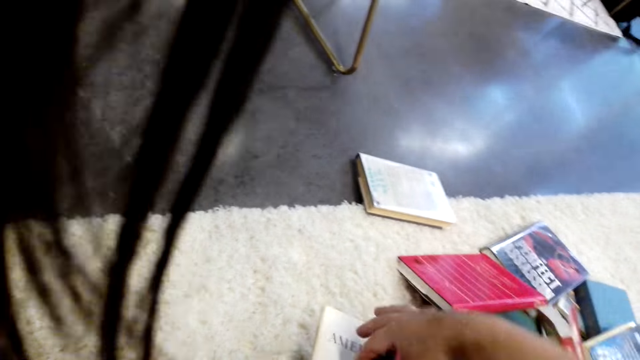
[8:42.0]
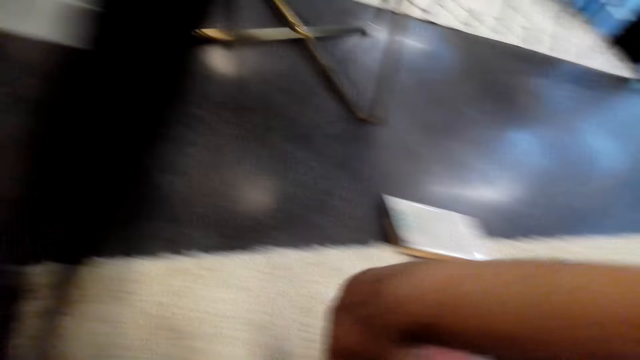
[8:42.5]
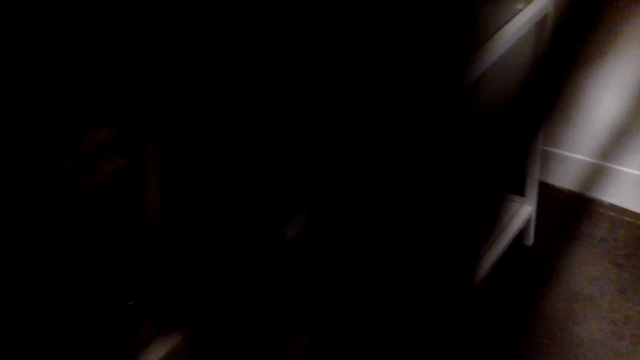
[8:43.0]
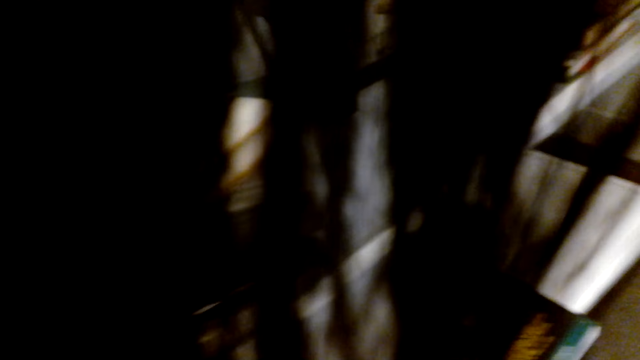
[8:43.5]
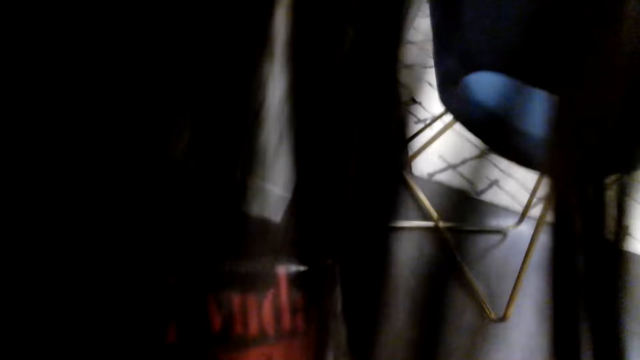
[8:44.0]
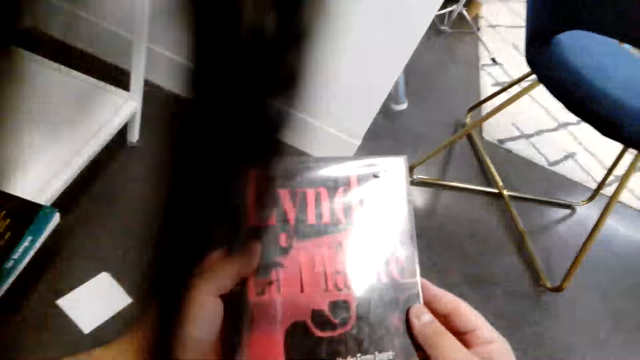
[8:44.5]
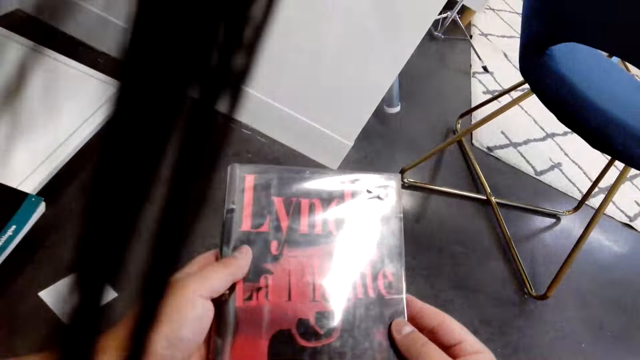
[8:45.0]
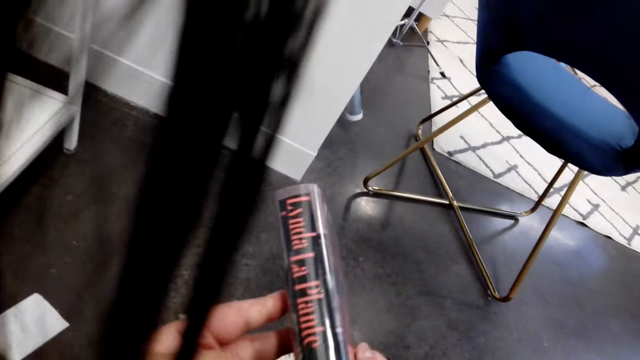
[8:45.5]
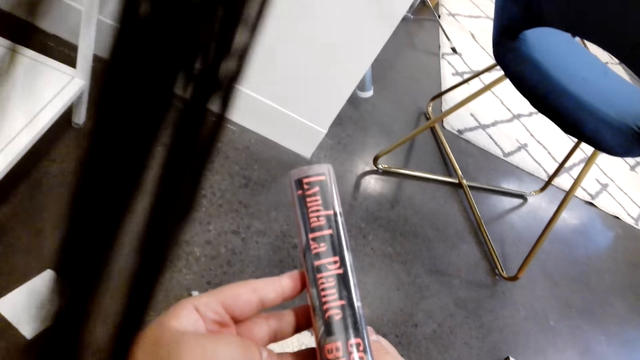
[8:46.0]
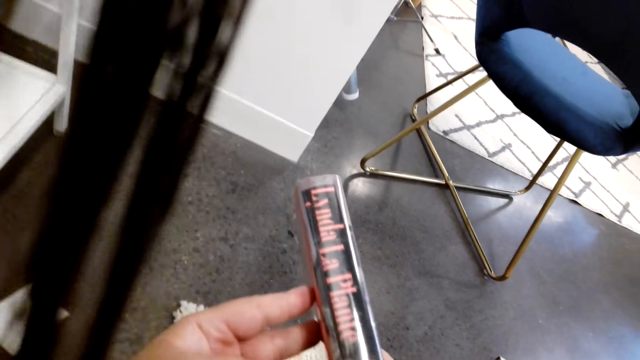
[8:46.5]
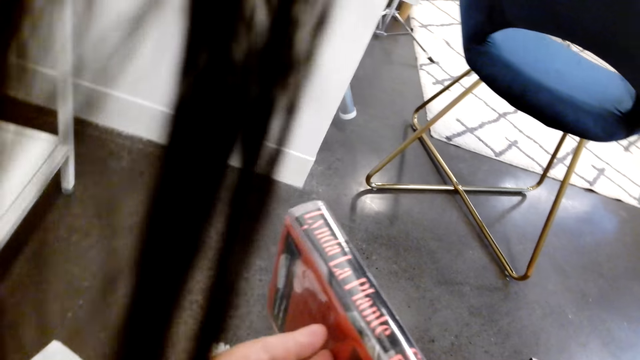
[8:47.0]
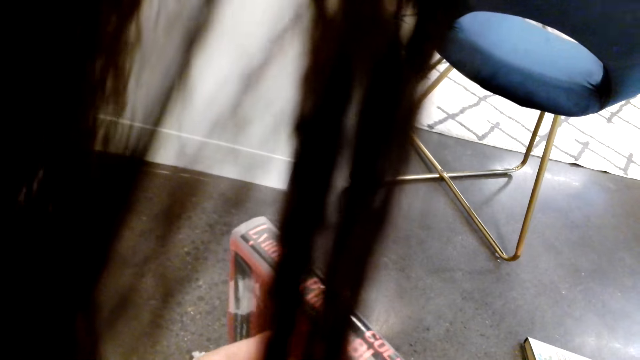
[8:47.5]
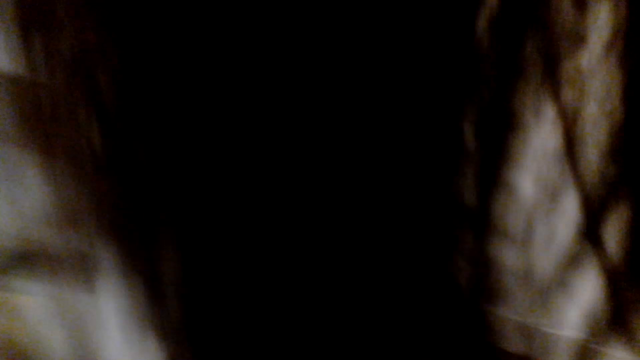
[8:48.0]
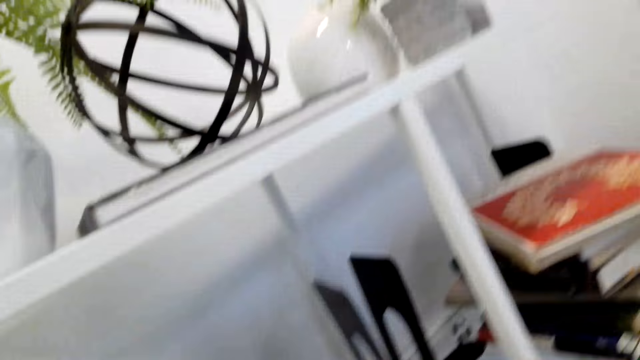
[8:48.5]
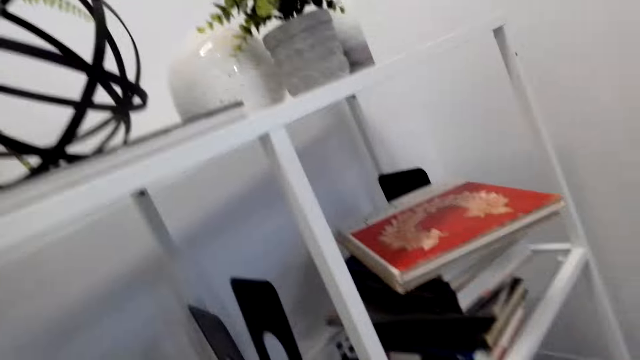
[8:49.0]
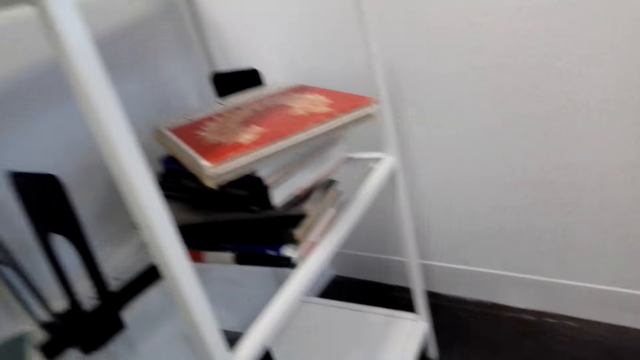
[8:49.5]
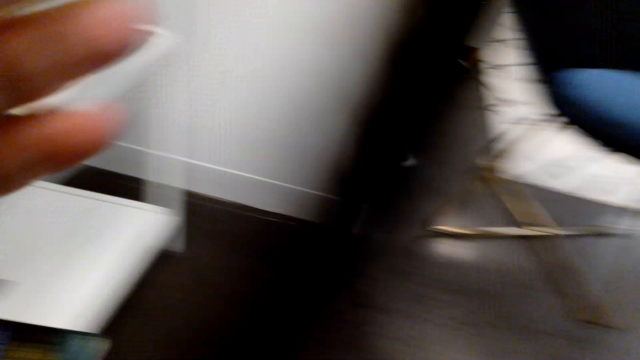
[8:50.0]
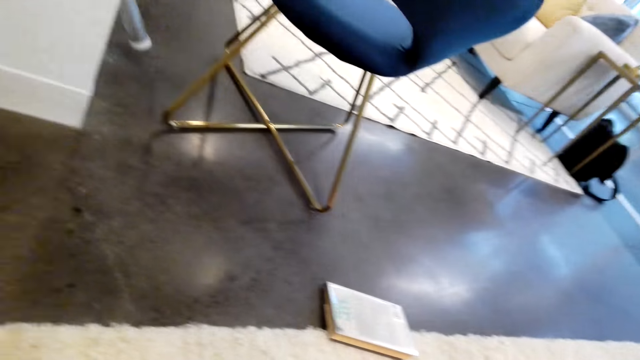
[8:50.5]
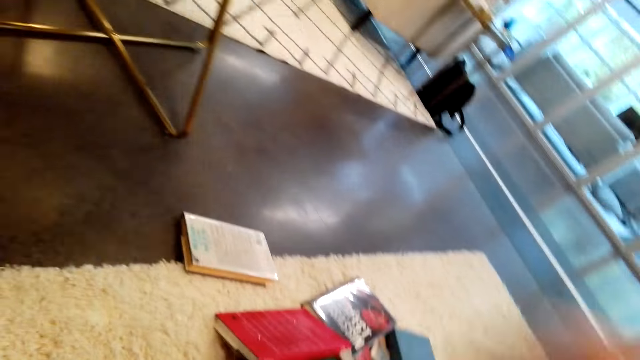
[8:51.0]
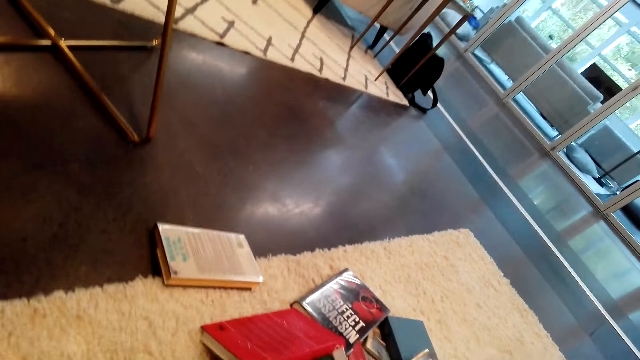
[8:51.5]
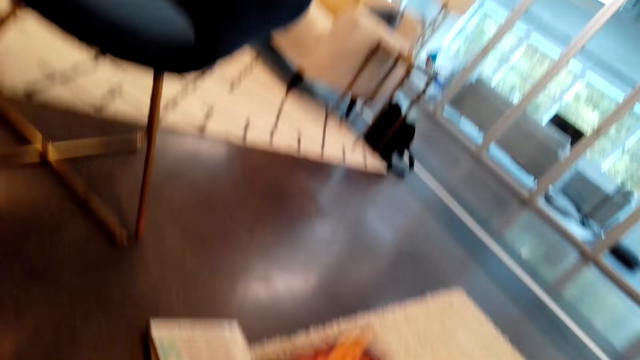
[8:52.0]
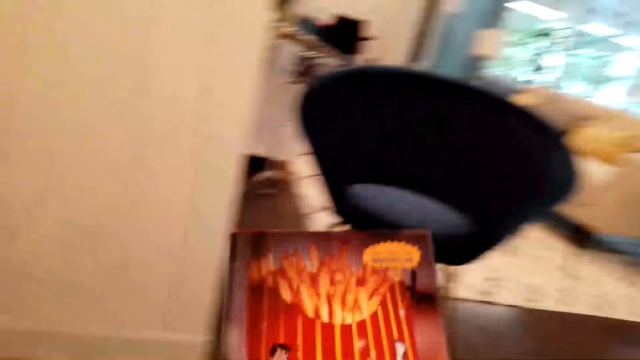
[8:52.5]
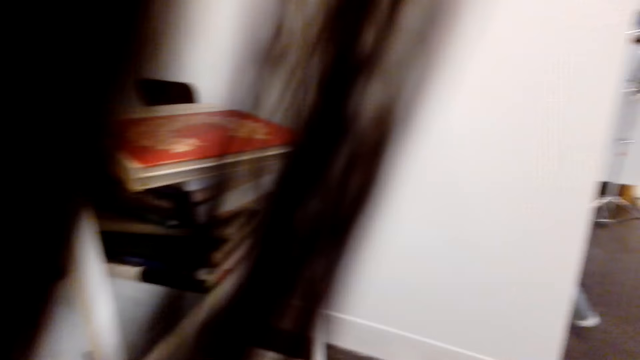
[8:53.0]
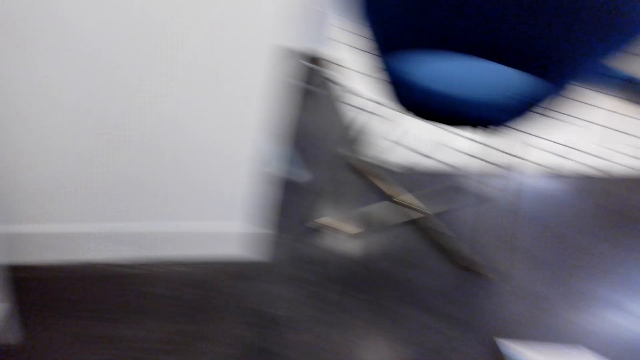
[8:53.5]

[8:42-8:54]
The camera wearer picks up another book and puts the book in the shelf.

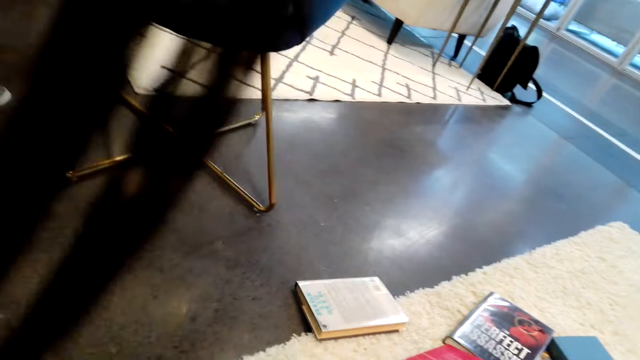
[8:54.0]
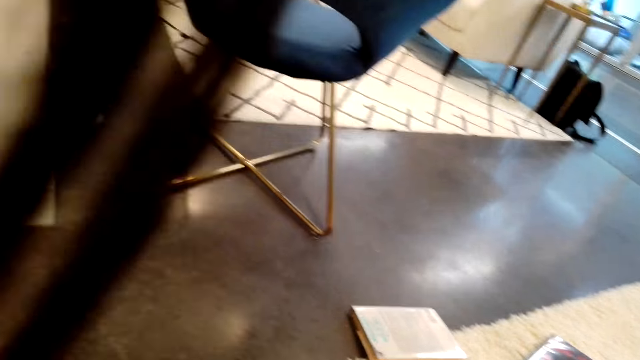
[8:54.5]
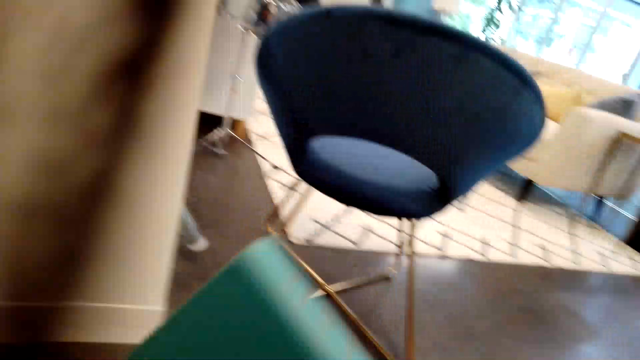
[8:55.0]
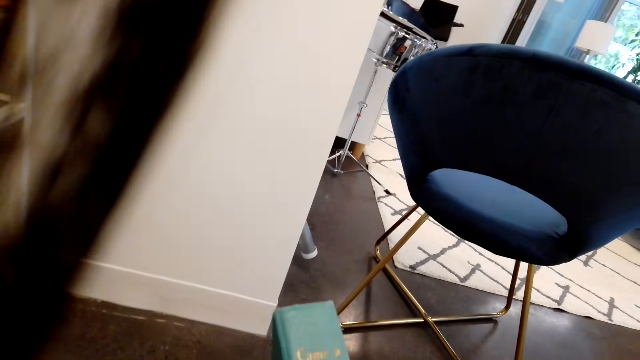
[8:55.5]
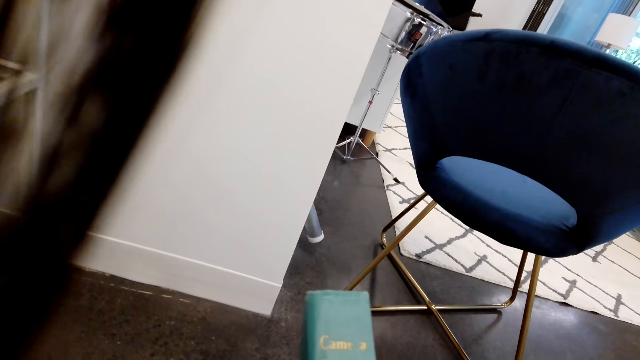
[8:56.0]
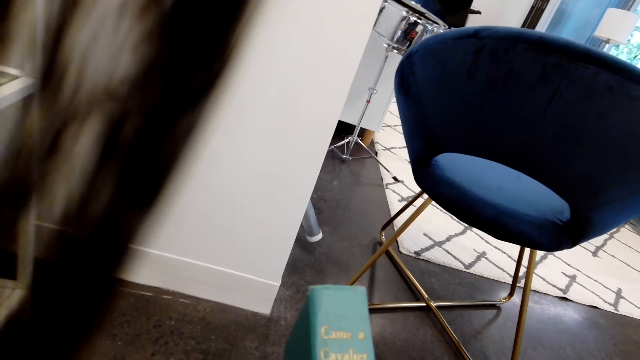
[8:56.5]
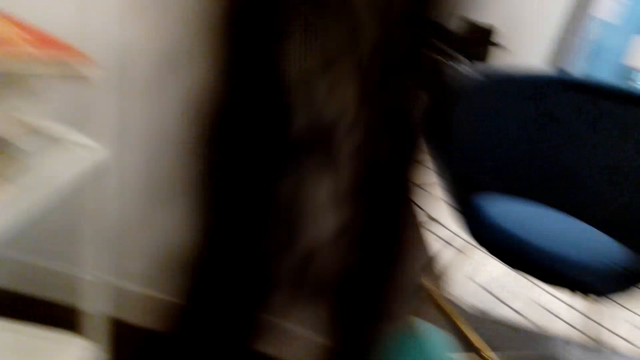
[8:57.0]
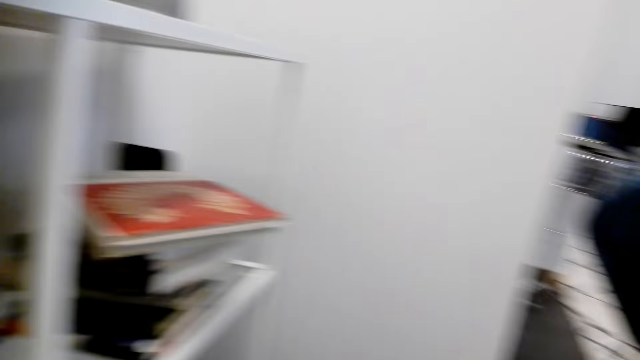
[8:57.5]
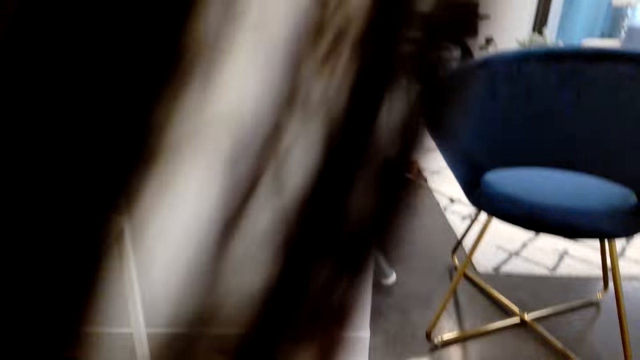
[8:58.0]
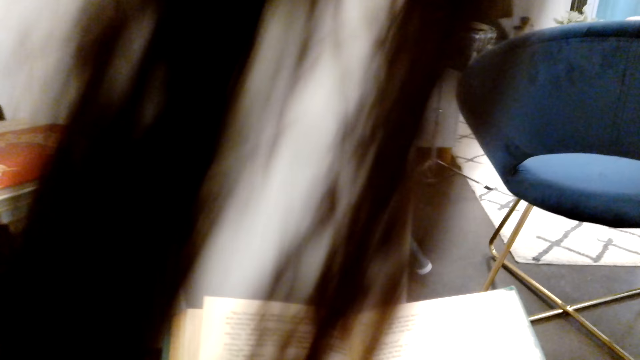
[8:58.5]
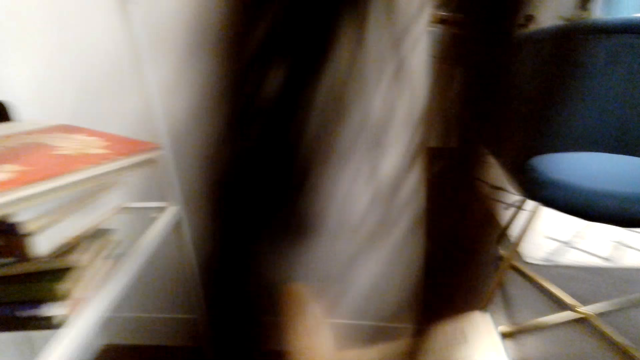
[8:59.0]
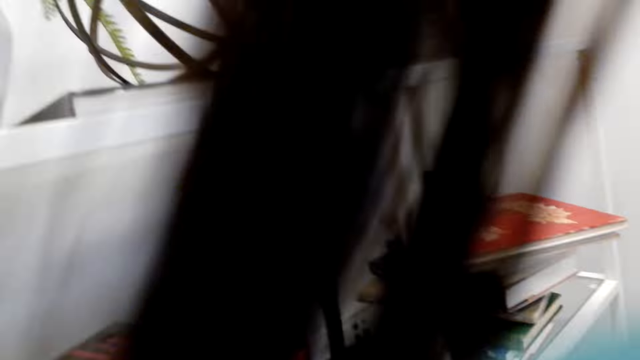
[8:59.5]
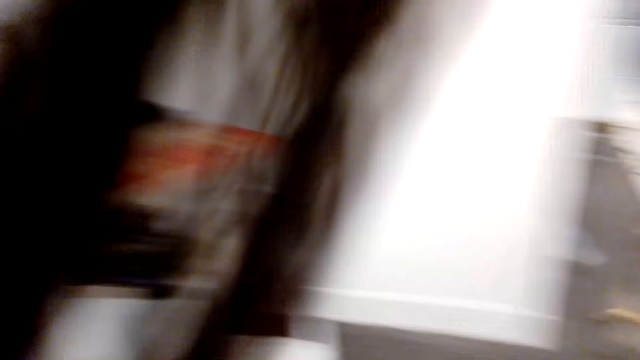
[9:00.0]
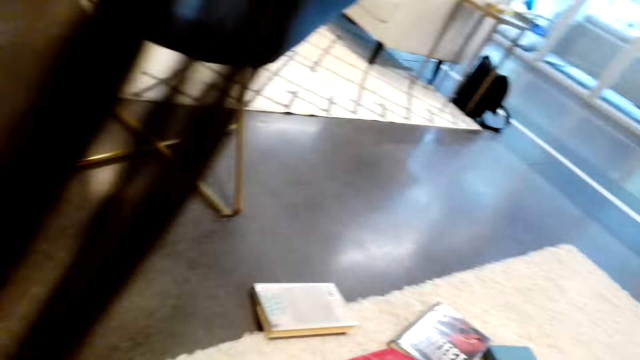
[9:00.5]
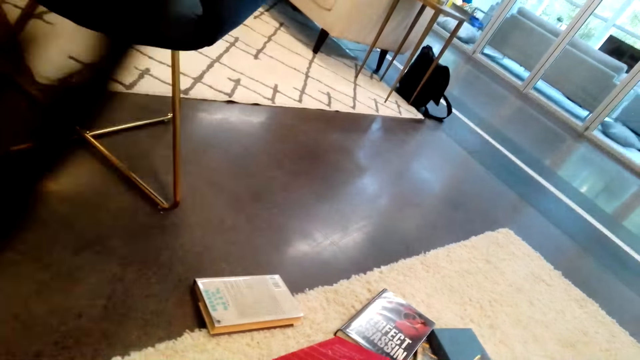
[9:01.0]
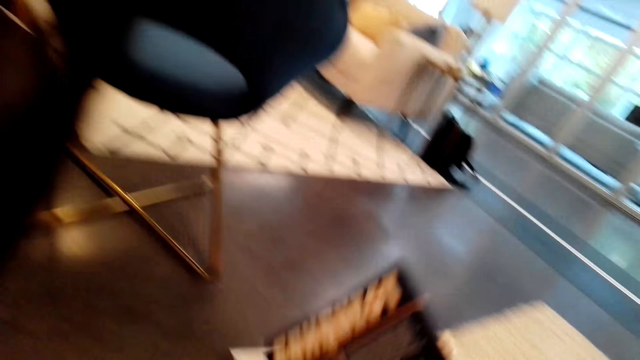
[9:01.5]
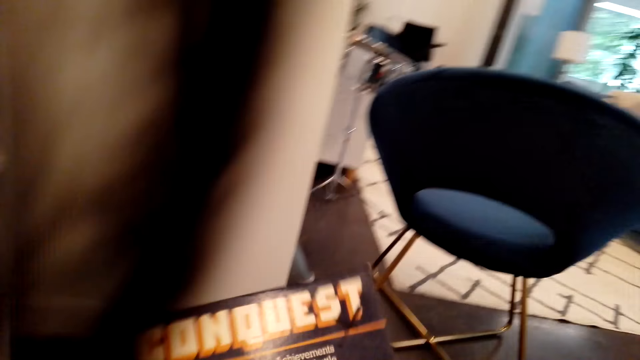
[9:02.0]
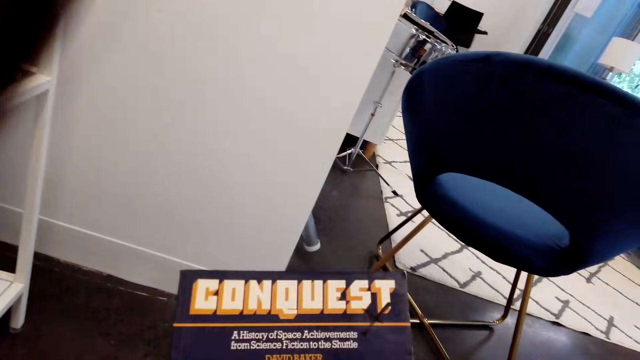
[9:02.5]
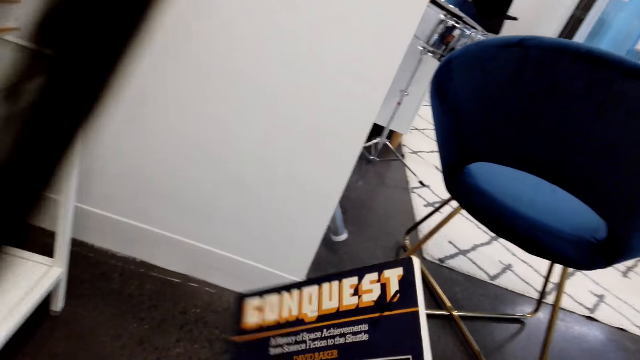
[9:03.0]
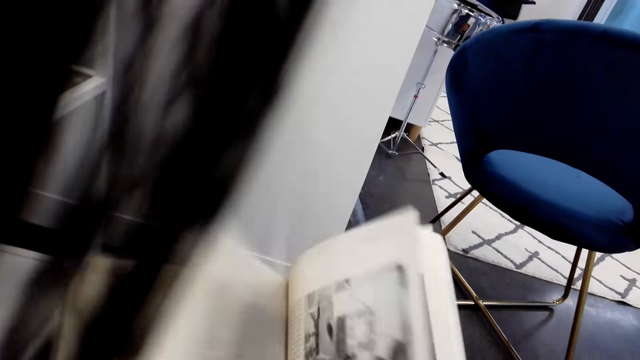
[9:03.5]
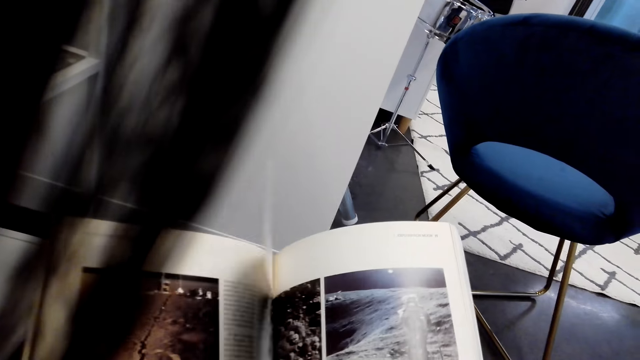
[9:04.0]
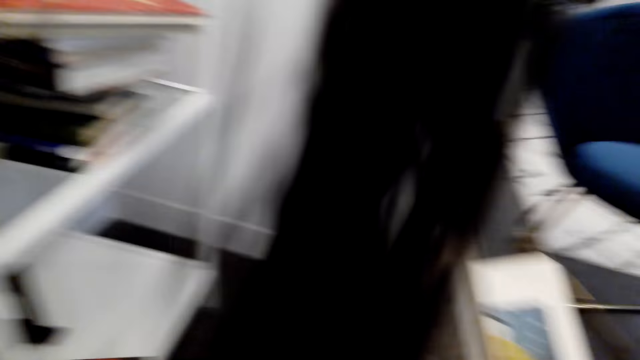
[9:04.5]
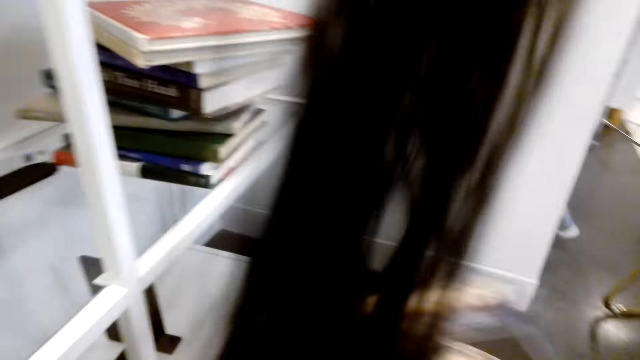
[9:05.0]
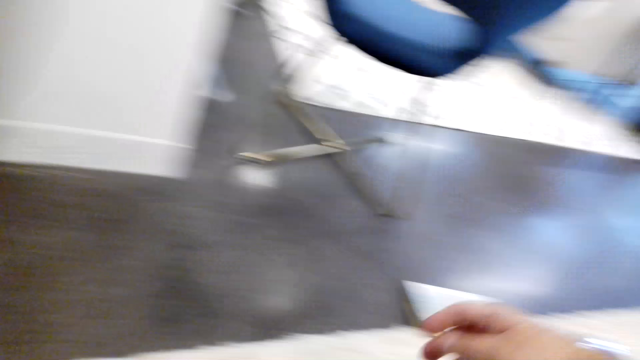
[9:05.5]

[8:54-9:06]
The camera wearer opens the book, puts the book in the shelf, picks up another book, and peruses the book. They open the book.
